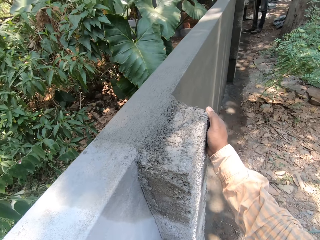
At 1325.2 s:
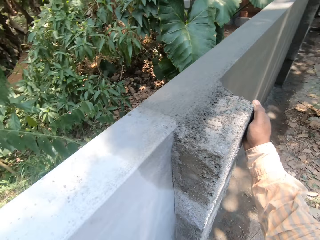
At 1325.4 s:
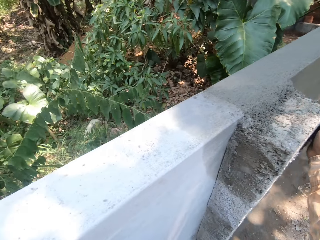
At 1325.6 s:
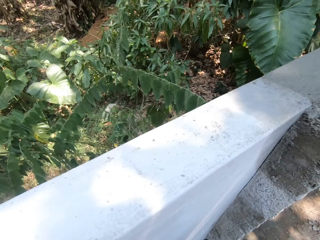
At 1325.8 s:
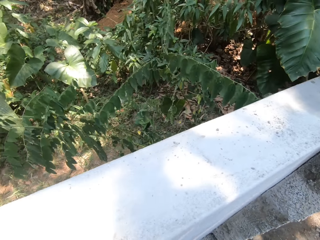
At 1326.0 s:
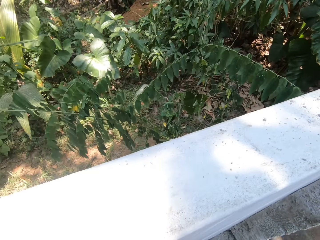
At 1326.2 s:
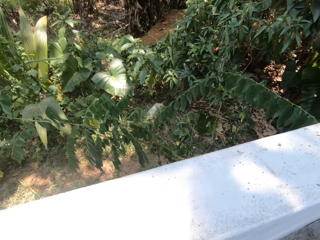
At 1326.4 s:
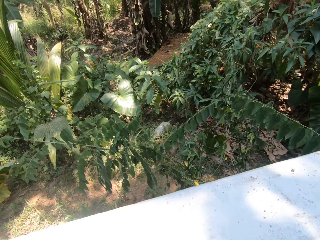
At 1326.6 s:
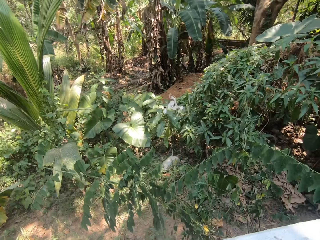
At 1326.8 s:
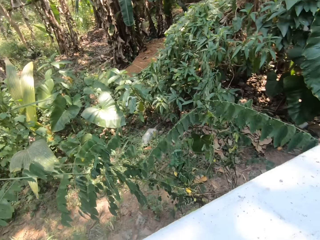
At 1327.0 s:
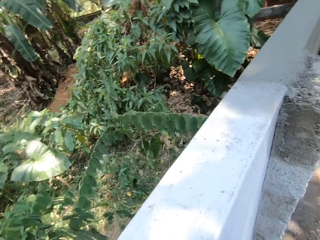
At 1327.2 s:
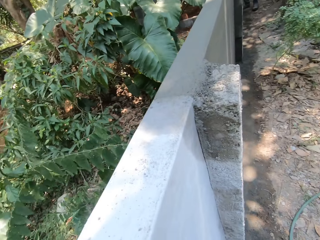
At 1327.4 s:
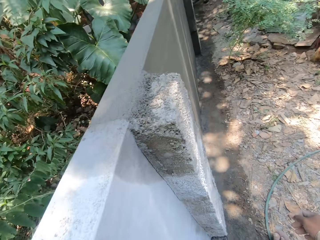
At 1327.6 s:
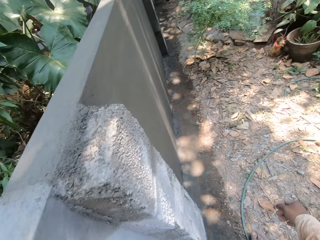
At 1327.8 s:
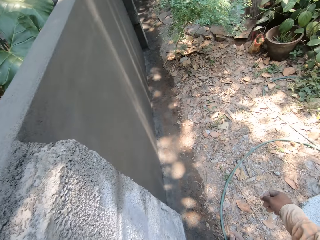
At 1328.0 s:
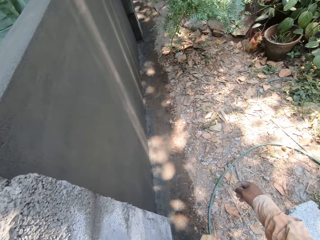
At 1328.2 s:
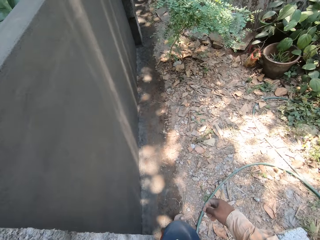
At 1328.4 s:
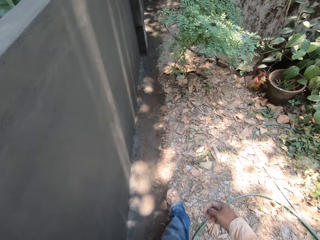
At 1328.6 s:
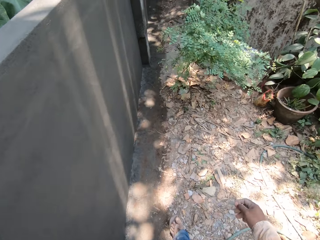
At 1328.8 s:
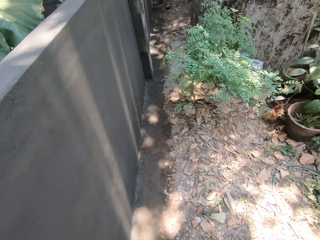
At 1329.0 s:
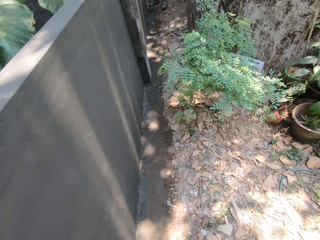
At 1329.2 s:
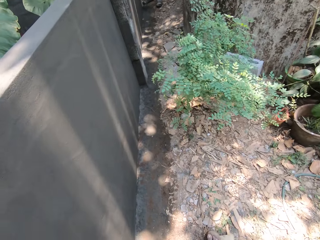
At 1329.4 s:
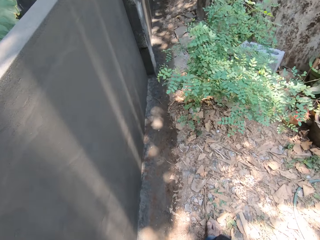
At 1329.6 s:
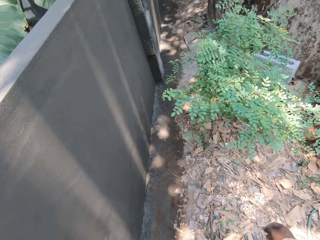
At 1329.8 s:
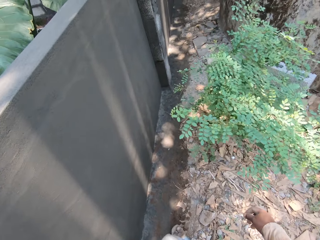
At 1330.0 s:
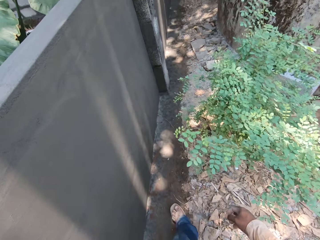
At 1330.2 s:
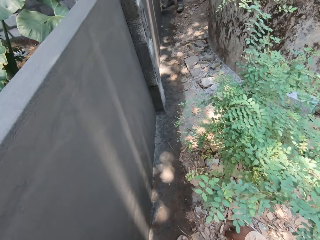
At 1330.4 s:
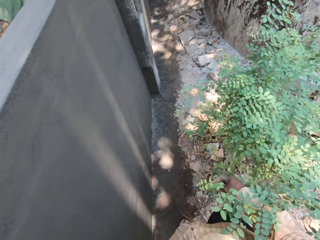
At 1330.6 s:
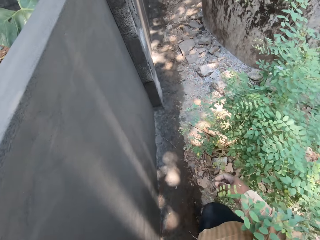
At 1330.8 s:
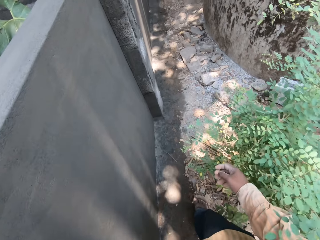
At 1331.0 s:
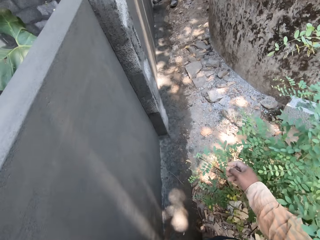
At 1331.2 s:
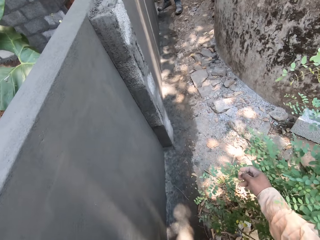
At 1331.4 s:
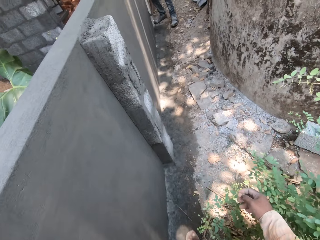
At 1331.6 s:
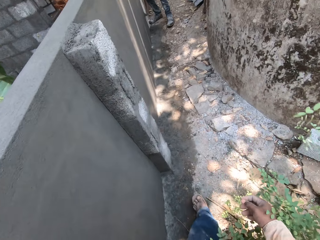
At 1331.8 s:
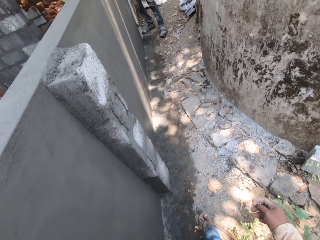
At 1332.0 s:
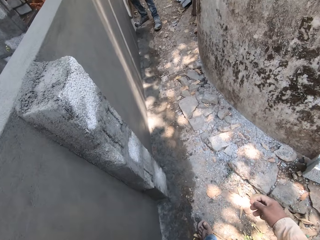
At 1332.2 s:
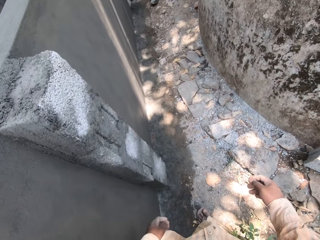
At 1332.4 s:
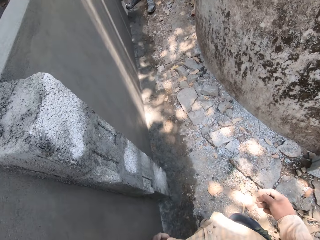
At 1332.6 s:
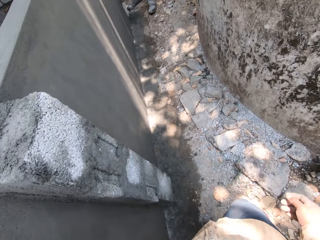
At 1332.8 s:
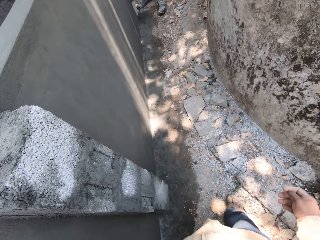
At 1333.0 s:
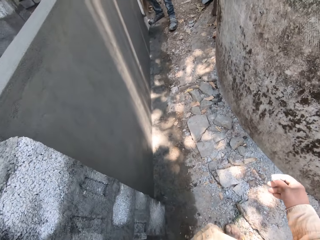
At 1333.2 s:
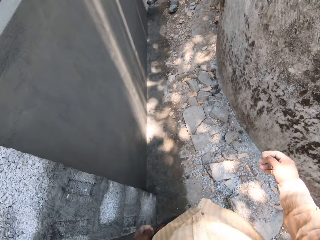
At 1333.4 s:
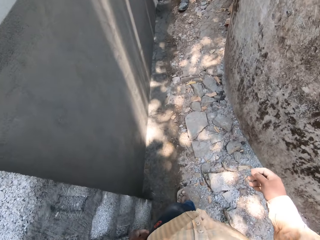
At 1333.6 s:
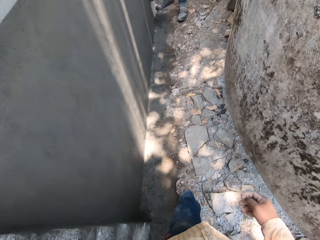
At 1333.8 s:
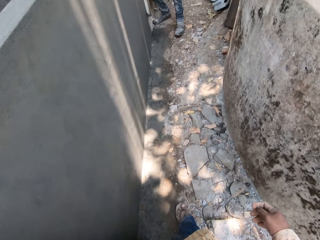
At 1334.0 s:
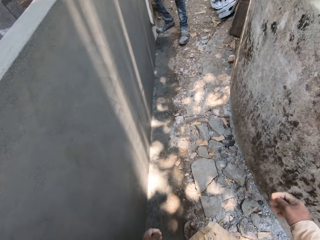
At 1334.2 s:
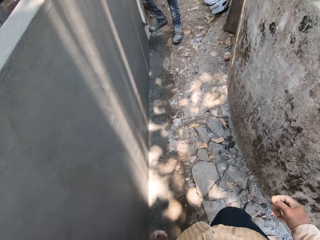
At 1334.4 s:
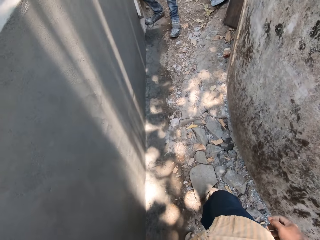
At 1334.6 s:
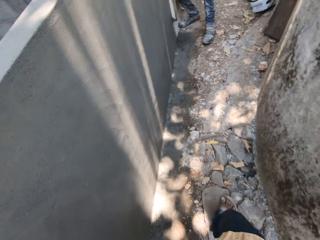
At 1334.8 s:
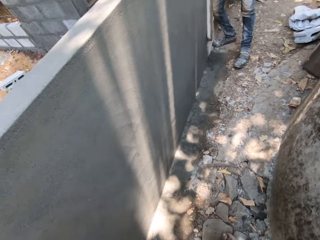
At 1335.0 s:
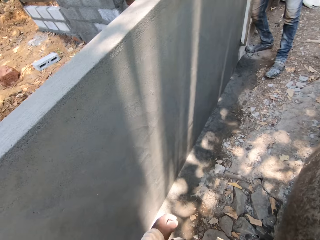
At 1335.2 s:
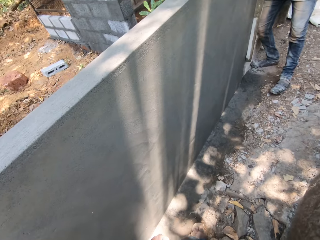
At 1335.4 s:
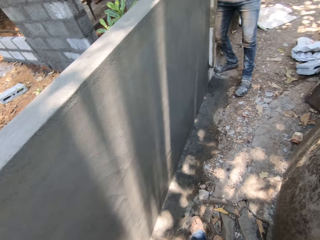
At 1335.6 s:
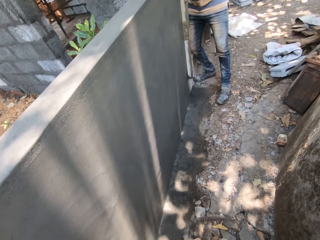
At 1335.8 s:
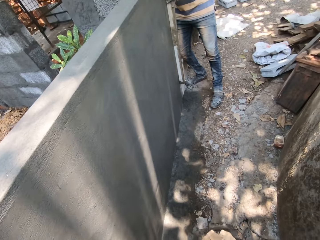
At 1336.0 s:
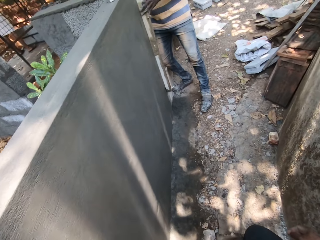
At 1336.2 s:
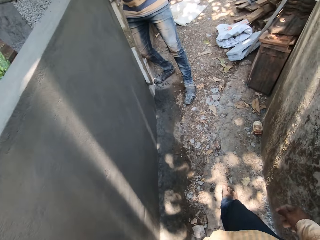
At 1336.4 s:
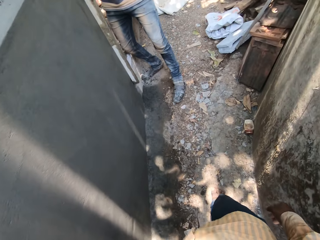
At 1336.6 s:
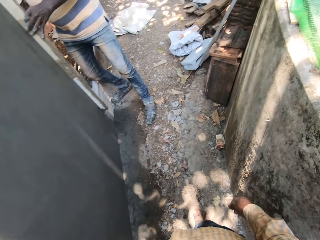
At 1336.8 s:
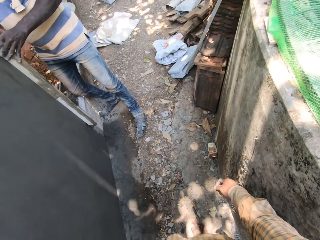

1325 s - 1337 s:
The camera wearer walks on the ground.

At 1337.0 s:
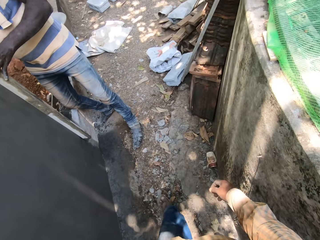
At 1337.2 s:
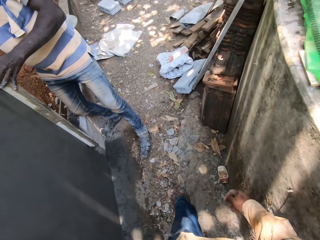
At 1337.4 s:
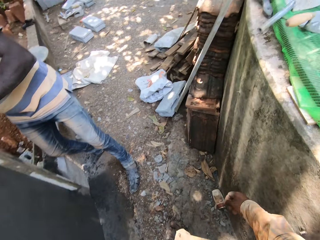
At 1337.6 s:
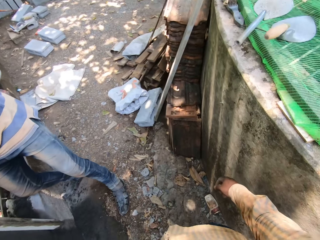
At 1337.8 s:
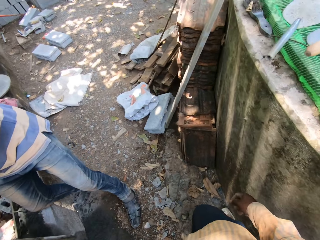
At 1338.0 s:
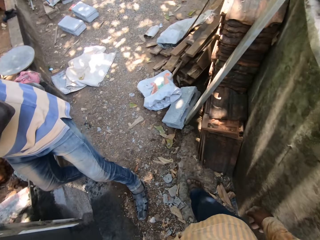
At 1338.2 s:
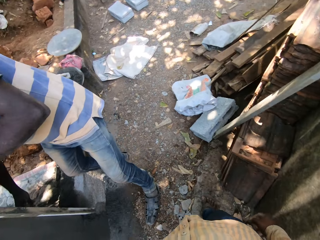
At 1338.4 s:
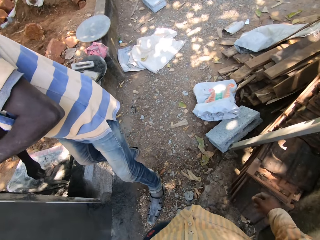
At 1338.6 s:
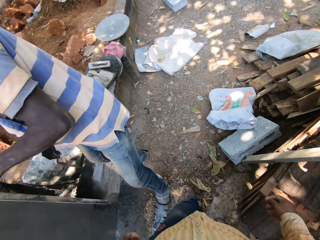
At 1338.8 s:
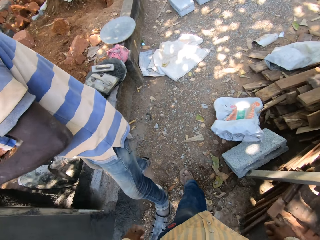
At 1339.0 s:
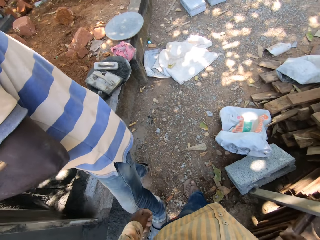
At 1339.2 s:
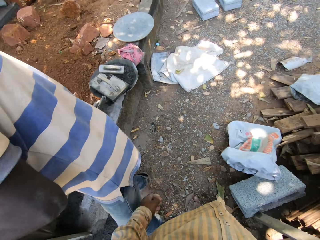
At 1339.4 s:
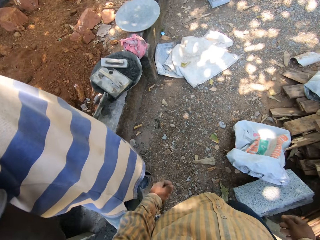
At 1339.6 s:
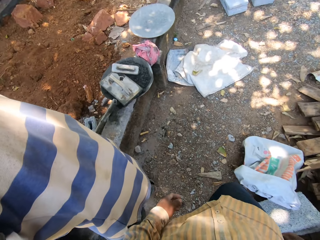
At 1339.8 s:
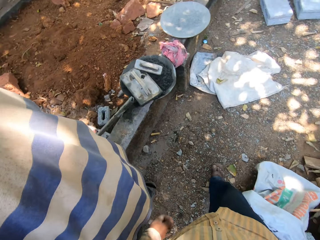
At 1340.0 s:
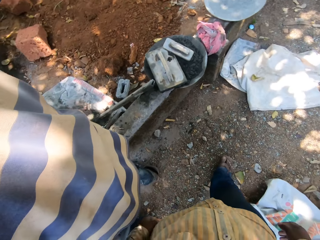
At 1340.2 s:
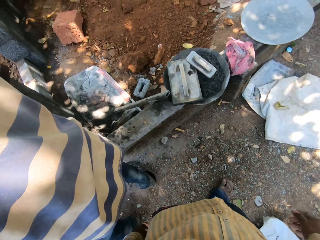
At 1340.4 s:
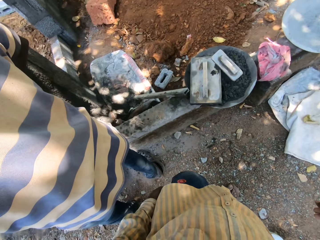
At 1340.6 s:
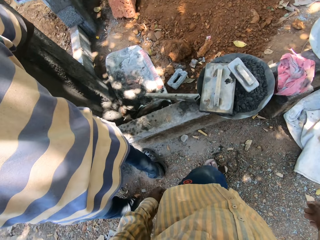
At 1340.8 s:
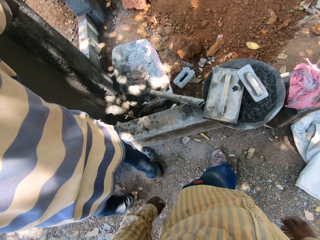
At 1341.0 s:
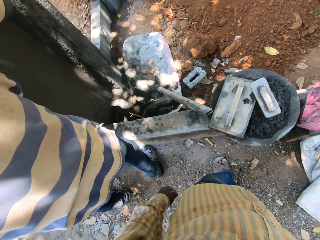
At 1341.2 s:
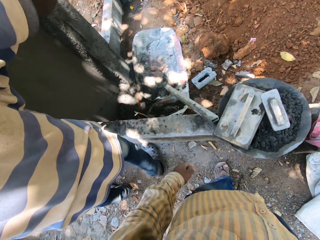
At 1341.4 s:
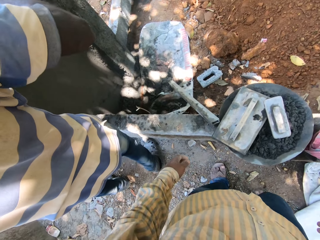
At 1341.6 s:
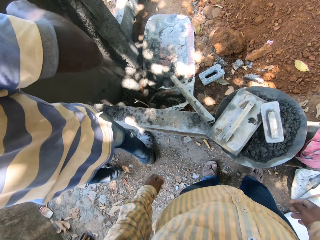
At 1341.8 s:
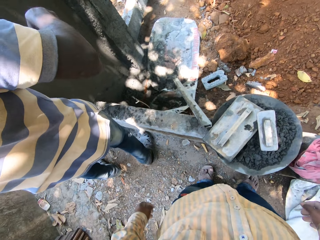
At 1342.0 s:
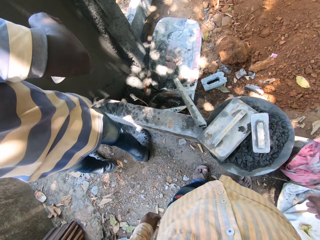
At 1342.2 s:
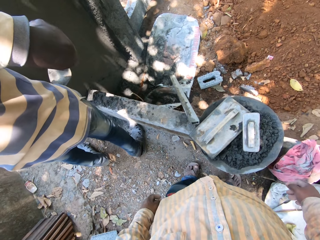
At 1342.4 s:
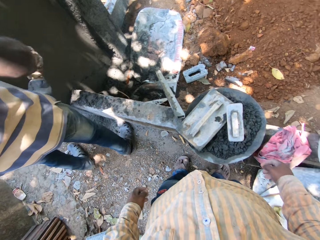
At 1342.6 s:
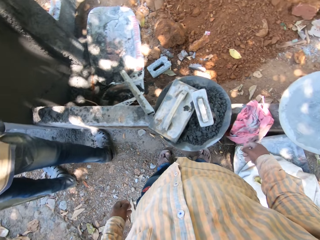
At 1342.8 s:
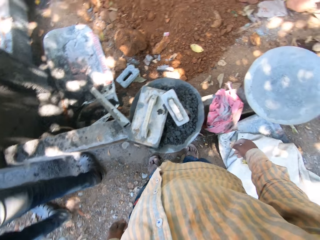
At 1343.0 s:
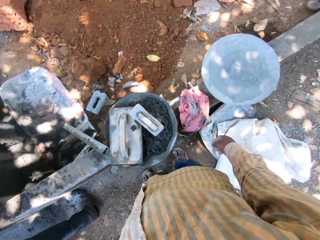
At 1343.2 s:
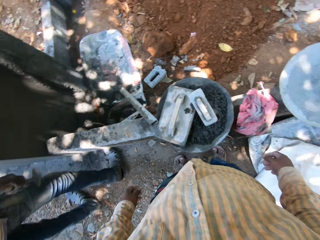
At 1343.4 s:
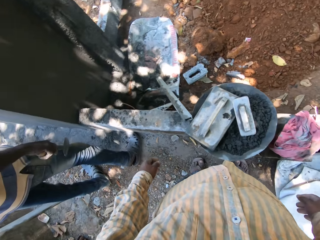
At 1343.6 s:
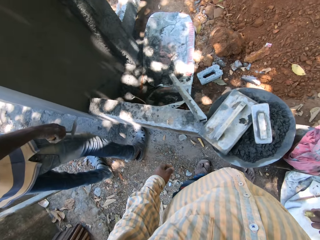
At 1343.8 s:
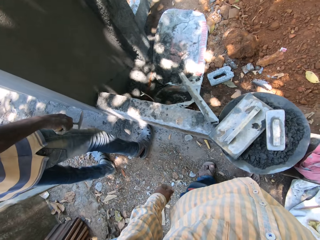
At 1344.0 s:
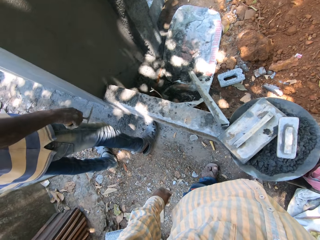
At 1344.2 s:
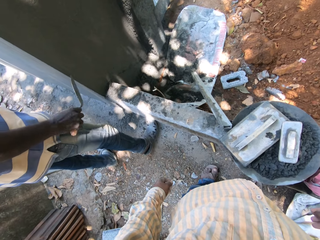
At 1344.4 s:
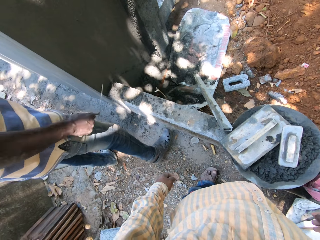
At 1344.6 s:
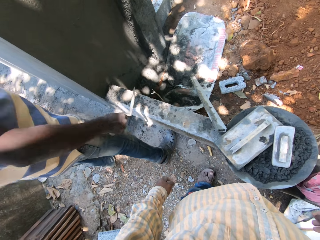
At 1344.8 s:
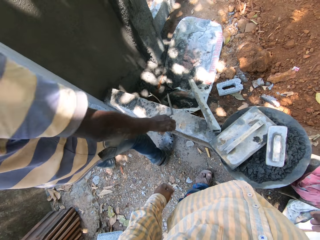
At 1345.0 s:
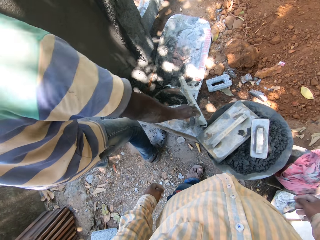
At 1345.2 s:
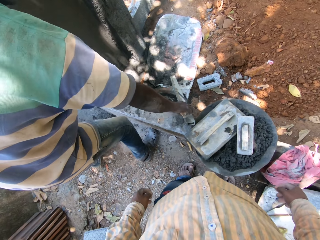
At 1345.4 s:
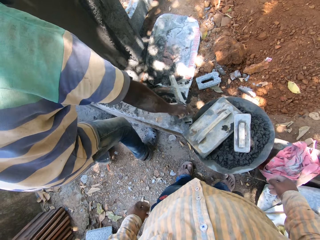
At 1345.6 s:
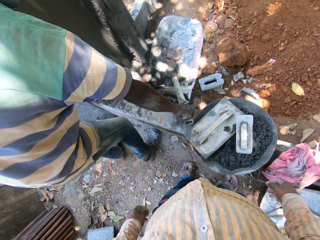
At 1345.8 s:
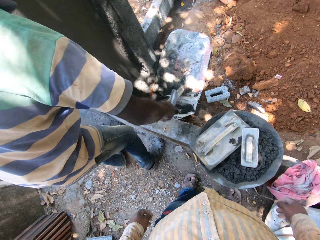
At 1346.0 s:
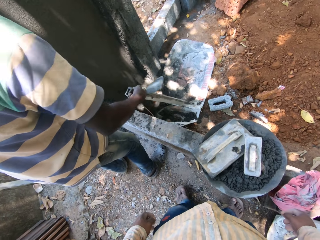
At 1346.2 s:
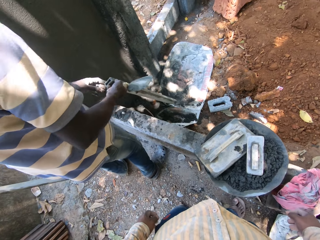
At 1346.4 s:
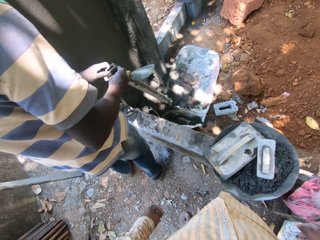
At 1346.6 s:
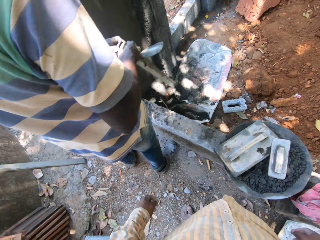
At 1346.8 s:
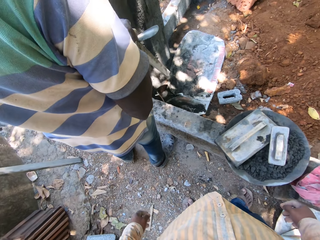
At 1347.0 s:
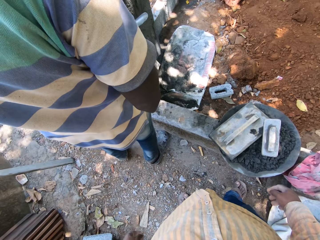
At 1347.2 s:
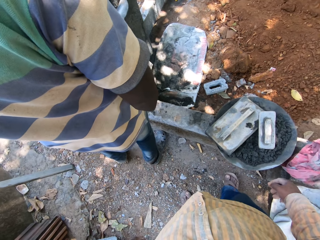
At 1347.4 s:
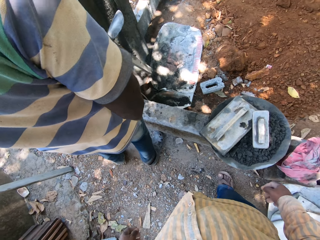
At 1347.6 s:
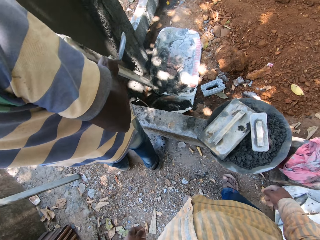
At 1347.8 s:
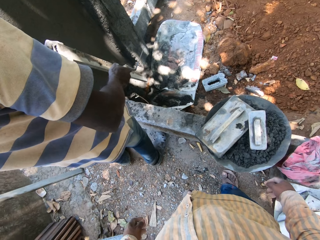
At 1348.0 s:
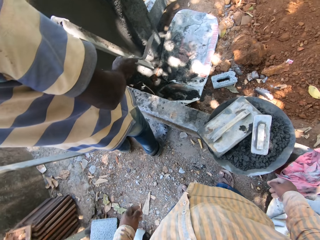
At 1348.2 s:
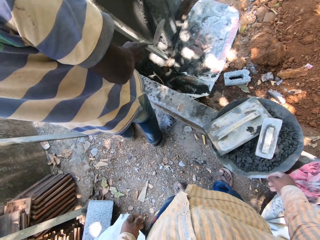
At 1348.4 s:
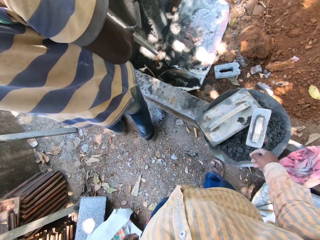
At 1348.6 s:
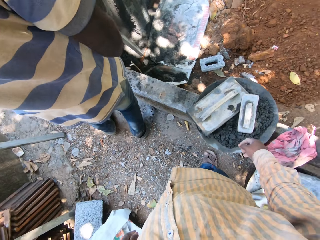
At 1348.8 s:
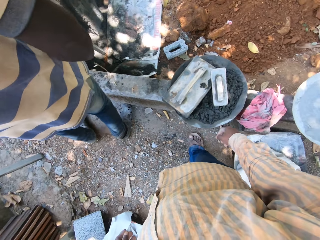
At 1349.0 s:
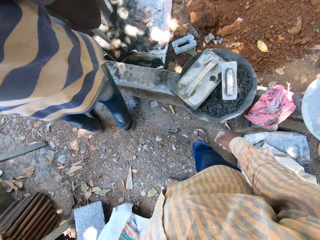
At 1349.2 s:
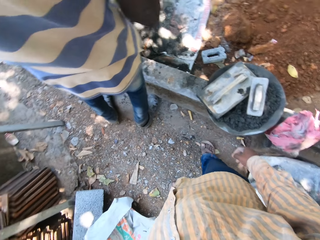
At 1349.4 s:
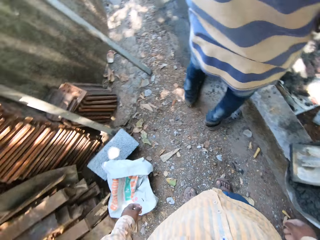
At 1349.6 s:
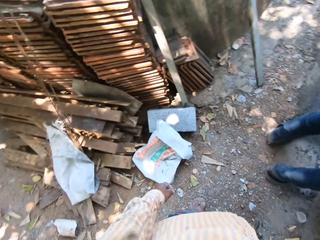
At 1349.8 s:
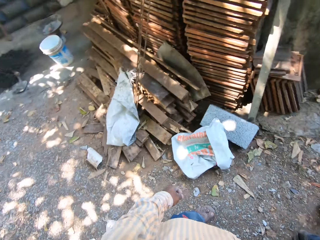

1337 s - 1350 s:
The camera wearer looks around. A man picks up a spirit level from the floor with his right hand. The man passes the spirit level to his left hand. The camera wearer removes the mortar on the spirit level with the hand trowel in his right hand.
